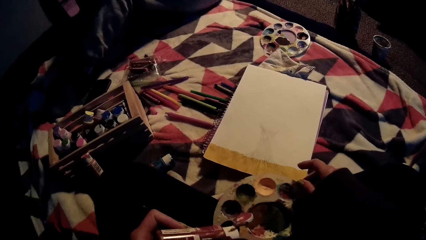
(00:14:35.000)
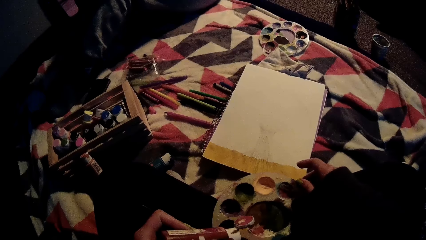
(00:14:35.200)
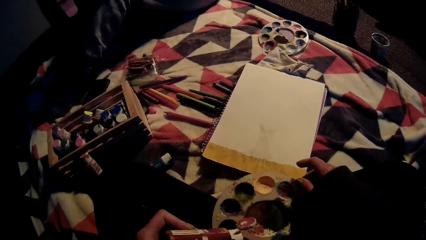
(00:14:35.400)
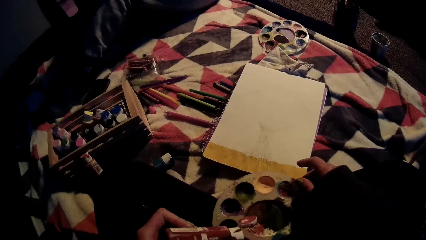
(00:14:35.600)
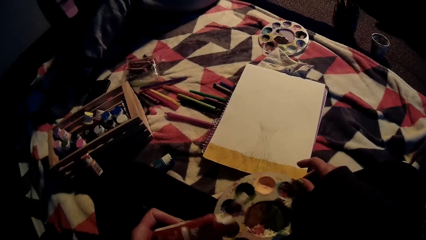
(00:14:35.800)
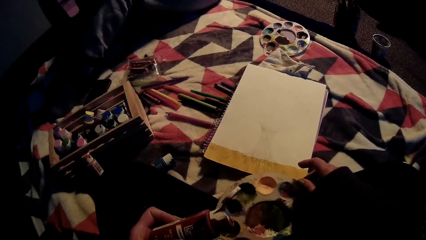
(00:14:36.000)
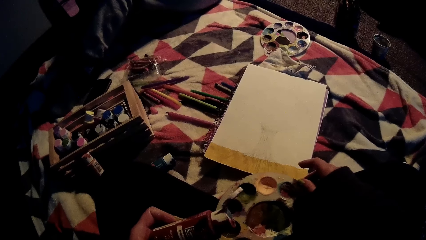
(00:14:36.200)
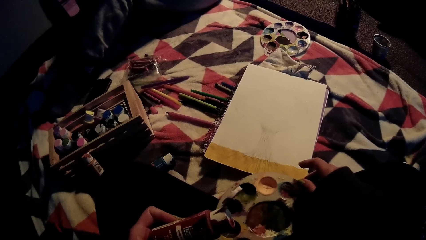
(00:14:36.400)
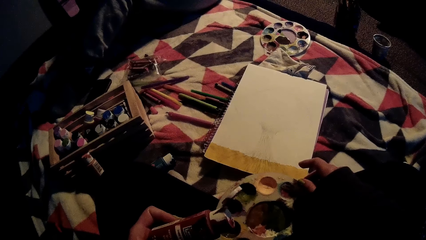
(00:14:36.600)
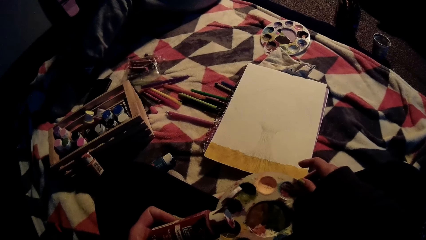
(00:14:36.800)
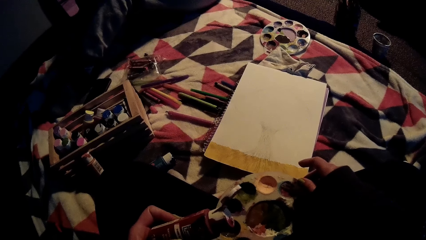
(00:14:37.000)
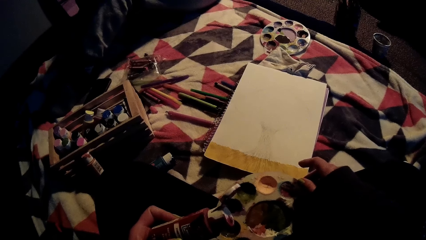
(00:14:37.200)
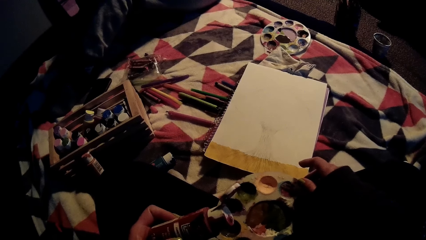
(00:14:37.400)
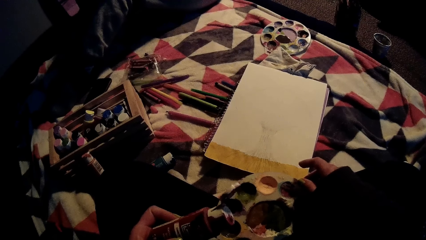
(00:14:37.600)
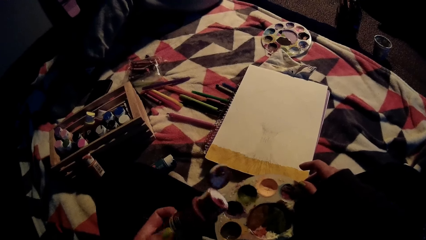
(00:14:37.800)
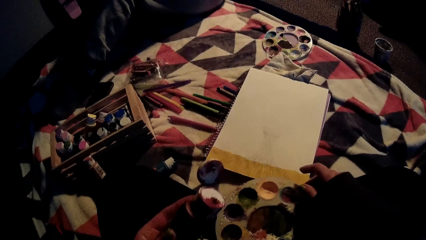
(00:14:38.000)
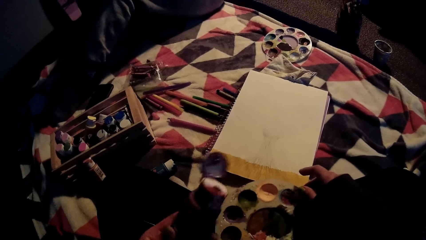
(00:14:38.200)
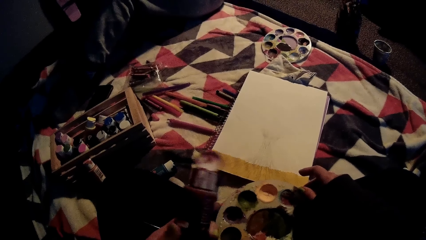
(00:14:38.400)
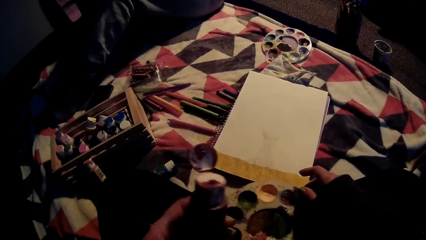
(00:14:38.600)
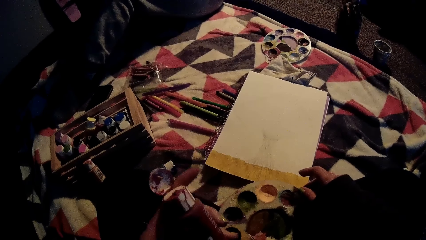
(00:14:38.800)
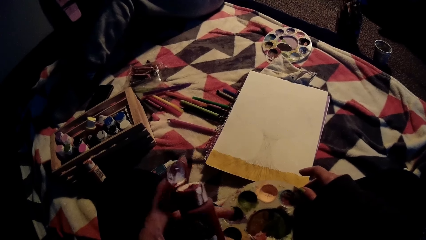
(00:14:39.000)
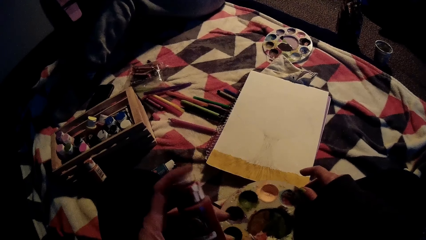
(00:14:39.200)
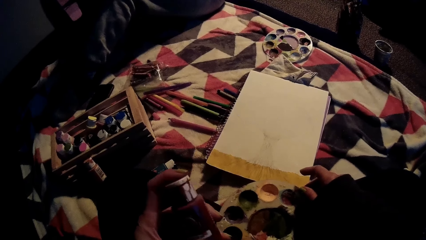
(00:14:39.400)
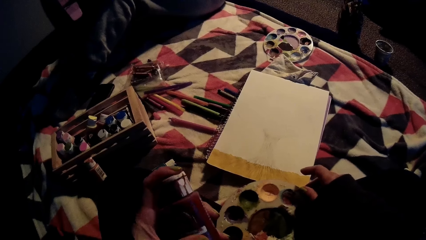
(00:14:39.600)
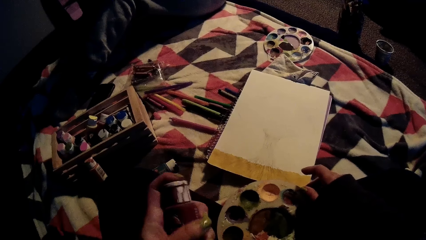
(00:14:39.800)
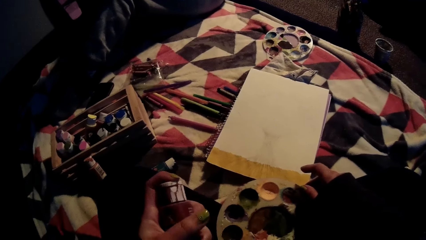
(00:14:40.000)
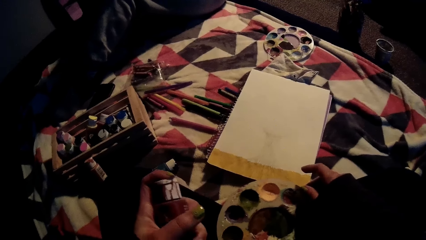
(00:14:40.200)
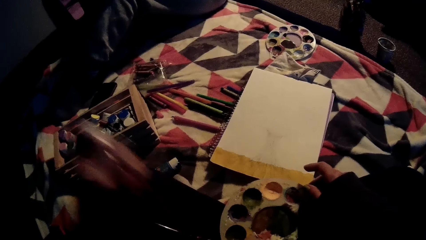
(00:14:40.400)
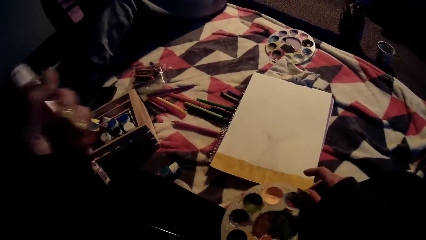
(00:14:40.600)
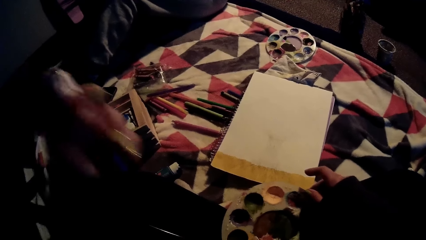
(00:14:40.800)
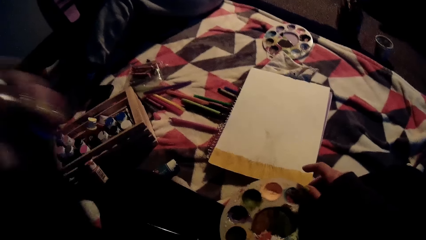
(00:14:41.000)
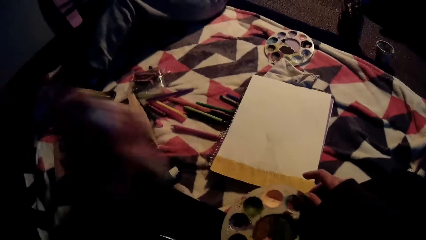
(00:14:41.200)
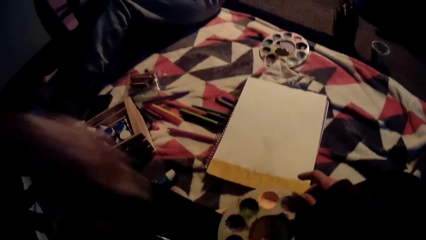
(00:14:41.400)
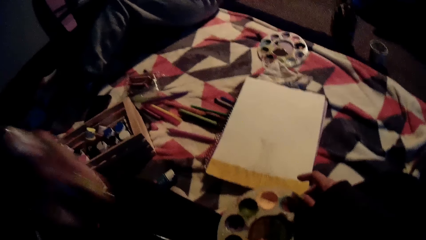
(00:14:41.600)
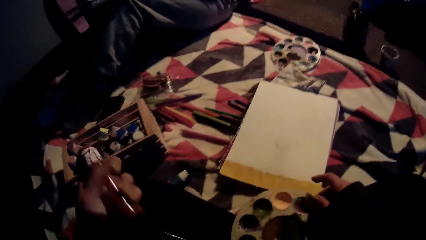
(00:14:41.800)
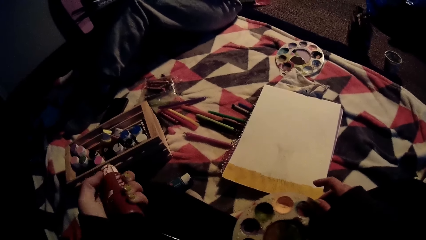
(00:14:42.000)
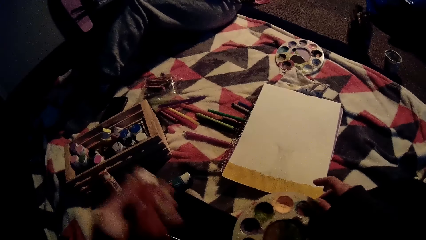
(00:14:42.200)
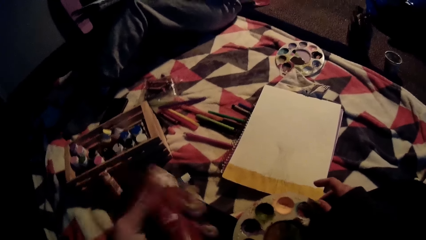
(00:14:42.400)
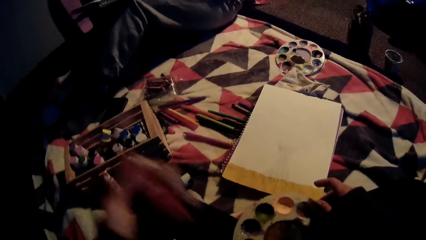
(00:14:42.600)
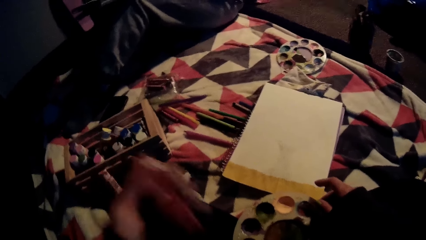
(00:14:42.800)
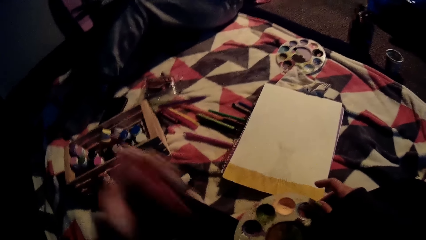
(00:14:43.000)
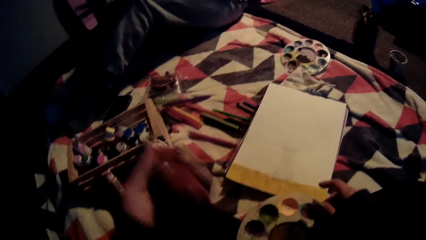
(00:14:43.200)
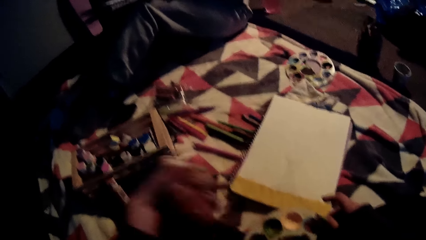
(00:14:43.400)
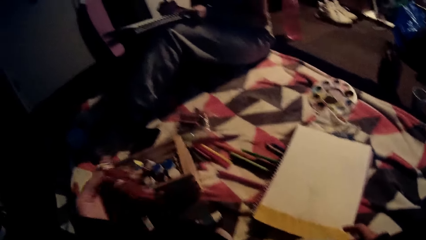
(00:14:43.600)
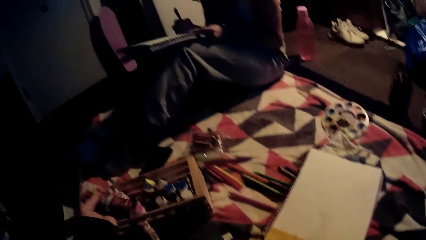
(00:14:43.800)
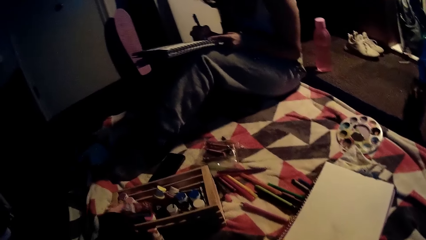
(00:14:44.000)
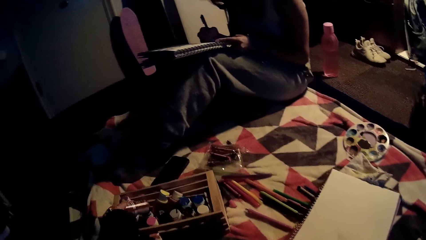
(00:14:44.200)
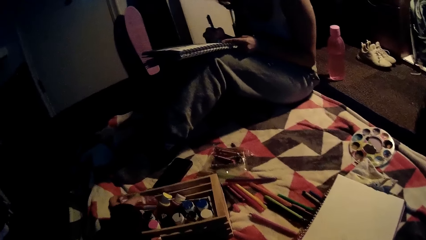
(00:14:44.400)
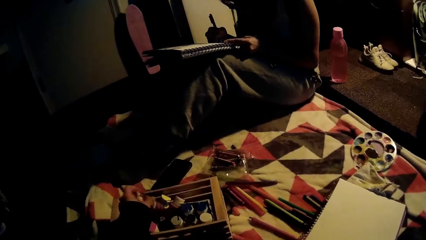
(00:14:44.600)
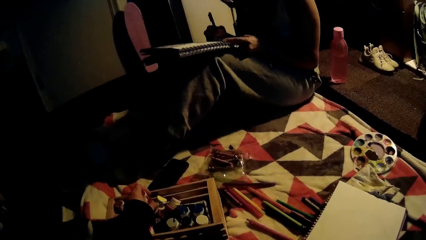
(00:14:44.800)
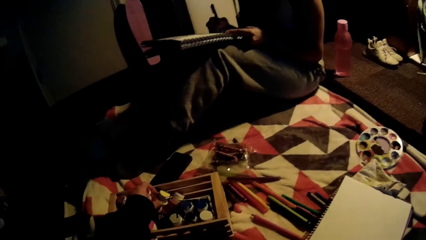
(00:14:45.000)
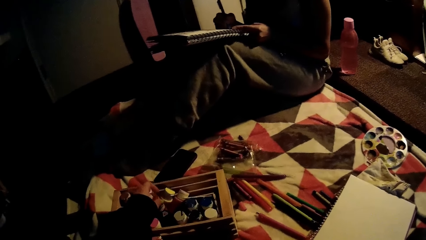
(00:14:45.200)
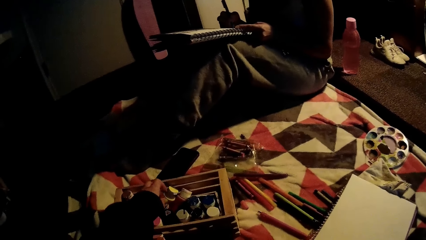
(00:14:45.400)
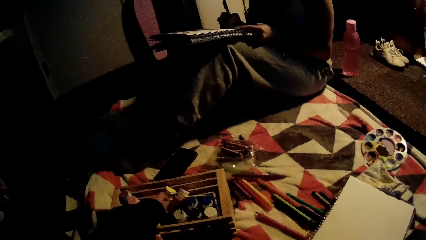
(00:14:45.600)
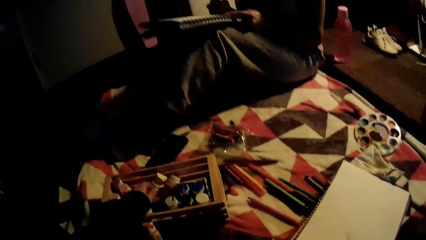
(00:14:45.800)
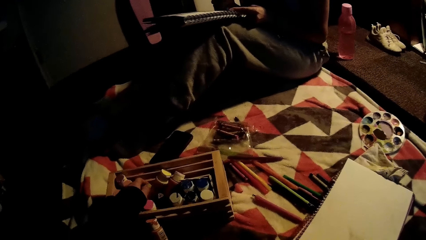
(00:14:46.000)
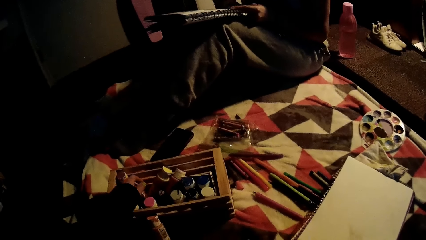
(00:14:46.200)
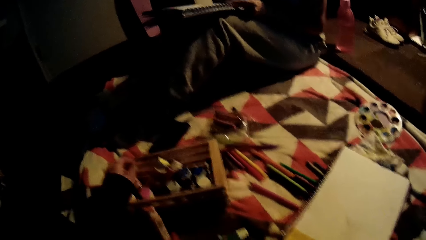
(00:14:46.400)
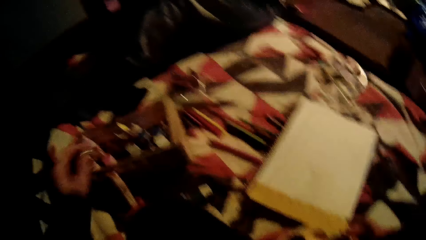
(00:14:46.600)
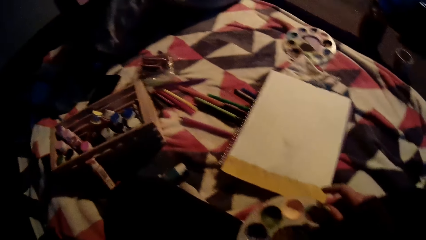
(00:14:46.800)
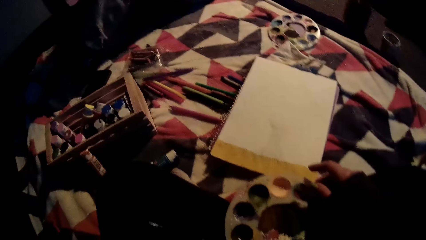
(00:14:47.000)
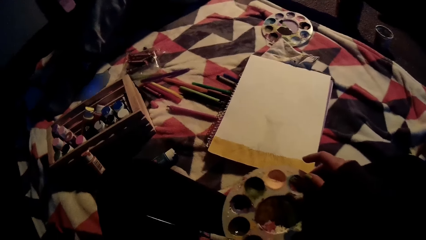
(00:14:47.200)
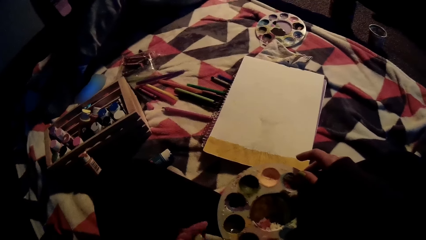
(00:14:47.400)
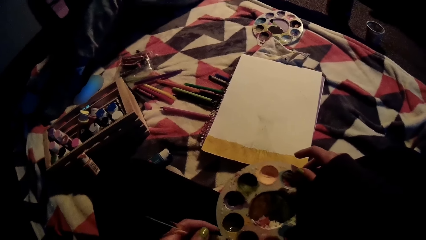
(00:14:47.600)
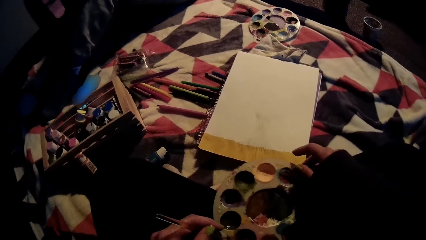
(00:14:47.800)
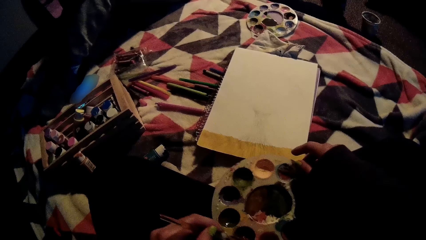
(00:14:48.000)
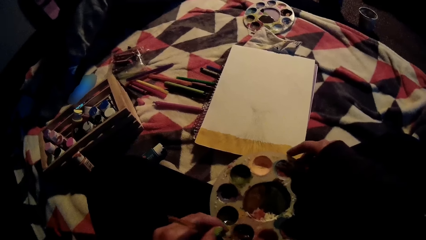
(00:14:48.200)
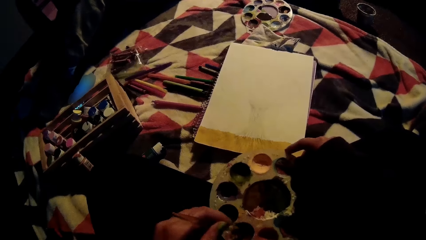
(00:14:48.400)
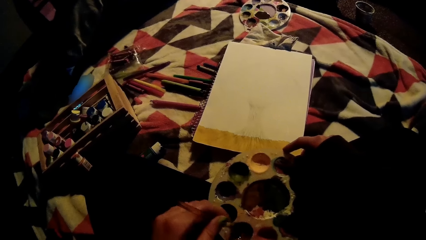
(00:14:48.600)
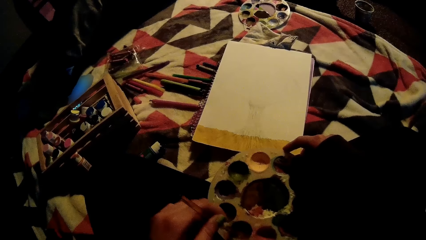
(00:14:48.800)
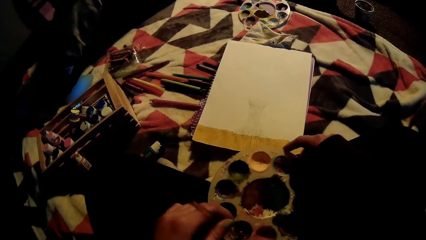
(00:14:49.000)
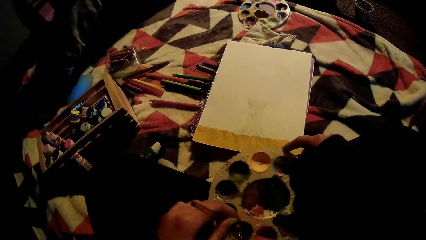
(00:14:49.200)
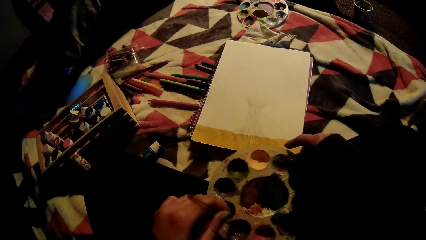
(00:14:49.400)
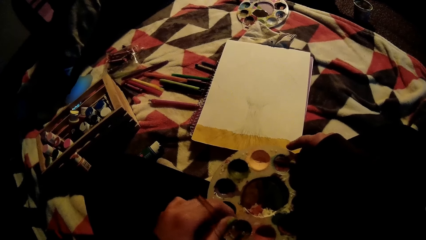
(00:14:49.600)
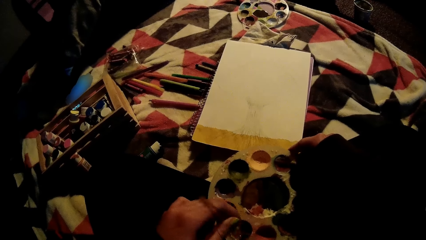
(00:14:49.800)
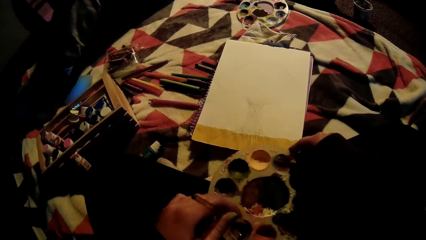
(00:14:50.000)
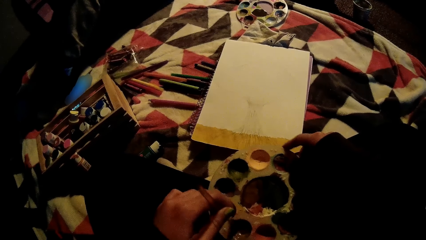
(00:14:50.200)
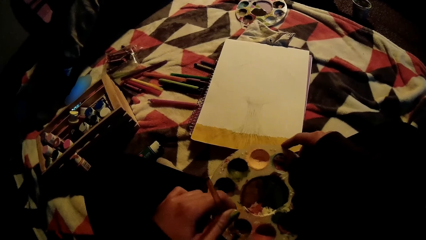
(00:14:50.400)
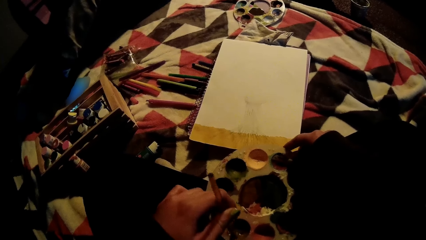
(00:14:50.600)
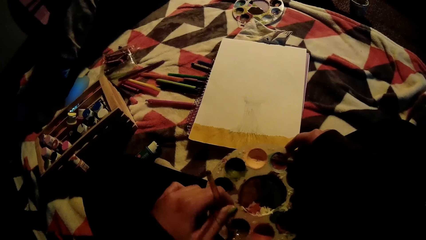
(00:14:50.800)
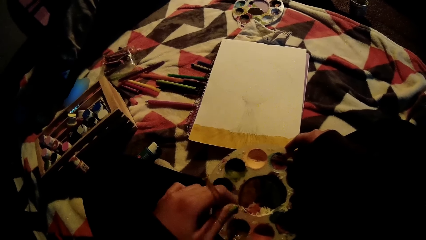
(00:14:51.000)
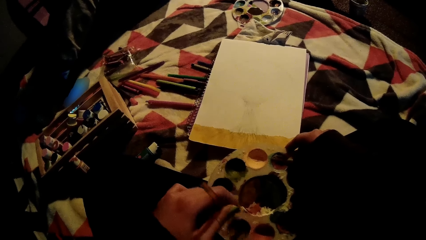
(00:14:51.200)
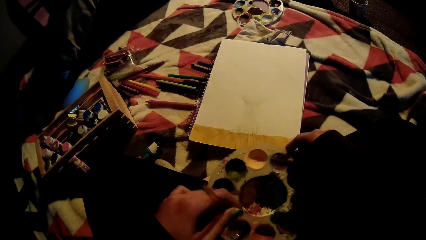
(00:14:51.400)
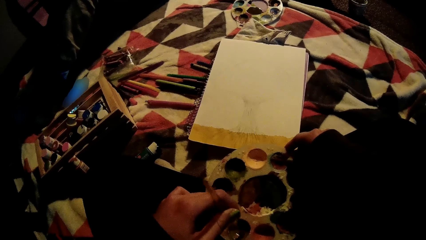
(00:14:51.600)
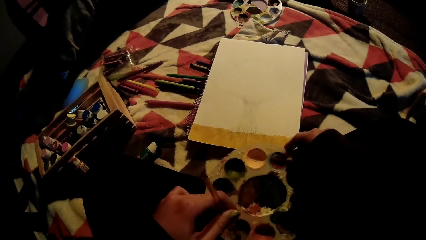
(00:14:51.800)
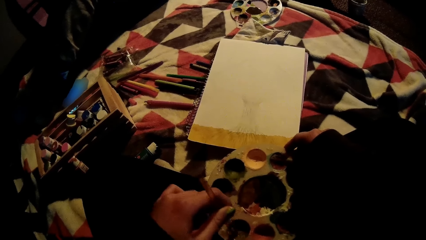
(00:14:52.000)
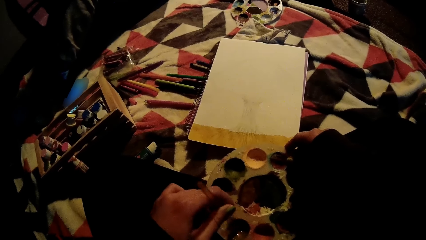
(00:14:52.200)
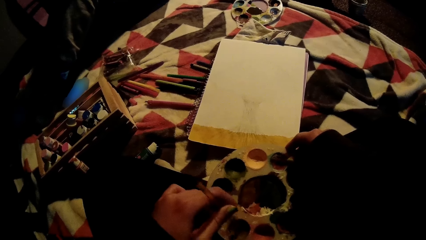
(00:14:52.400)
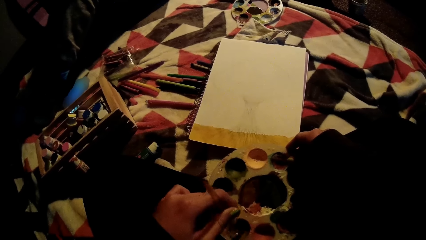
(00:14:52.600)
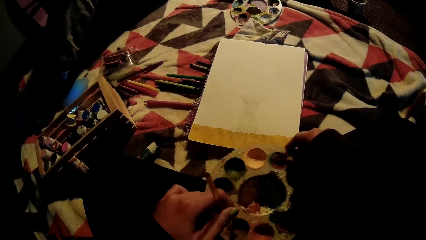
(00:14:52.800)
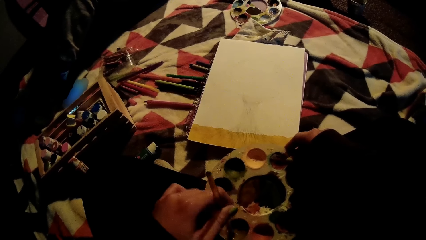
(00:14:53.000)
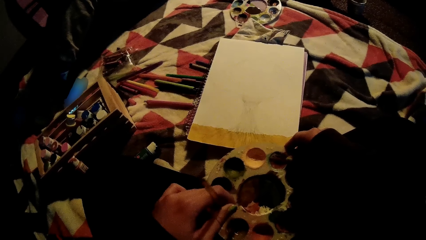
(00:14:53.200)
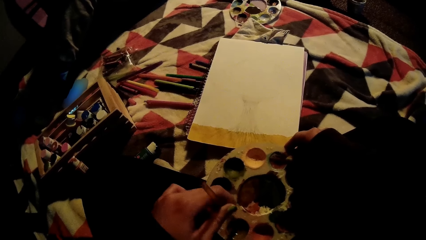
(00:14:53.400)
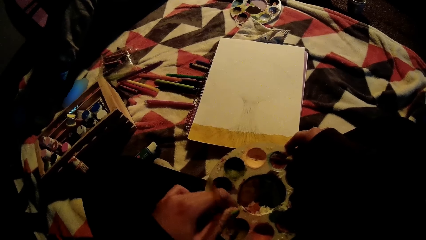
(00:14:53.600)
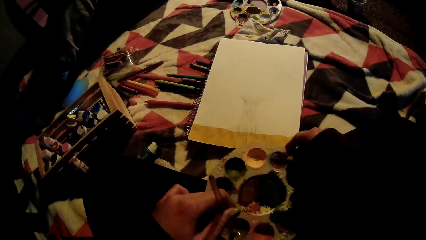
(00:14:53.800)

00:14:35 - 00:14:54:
The camera wearer closes the plastic bottle cover with her left hand. She shakes the plastic bottle with her left hand. She puts the plastic bottle in her left hand inside the wood on the bed. She picks up the brush. She mixes the color in the paint palette with the brush in her left hand, and scoops color with the brush.
